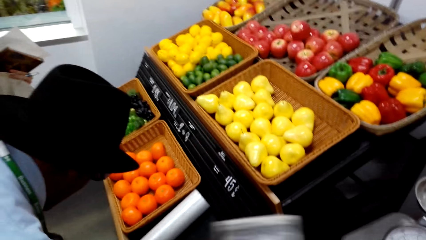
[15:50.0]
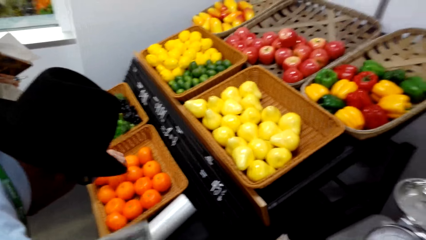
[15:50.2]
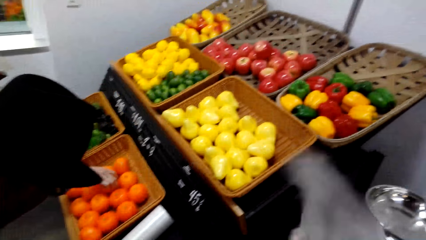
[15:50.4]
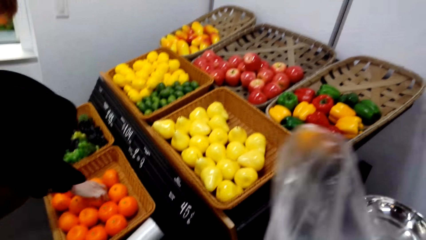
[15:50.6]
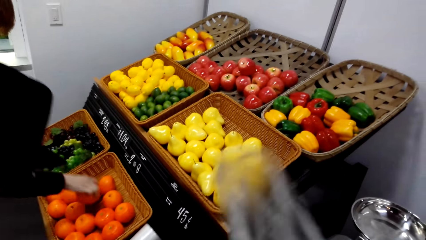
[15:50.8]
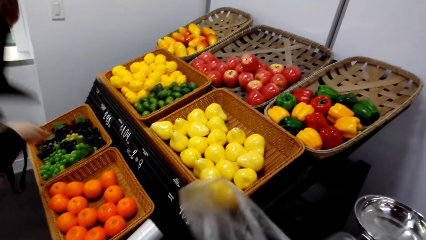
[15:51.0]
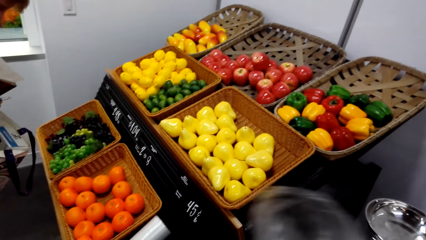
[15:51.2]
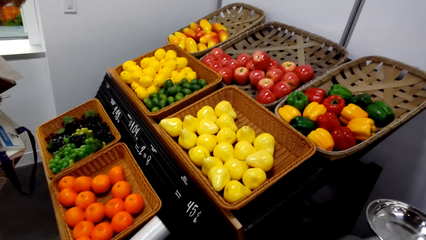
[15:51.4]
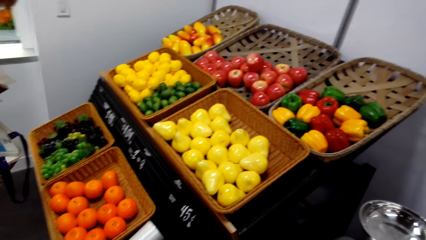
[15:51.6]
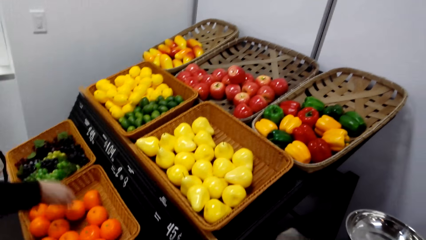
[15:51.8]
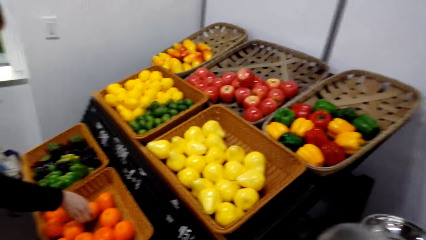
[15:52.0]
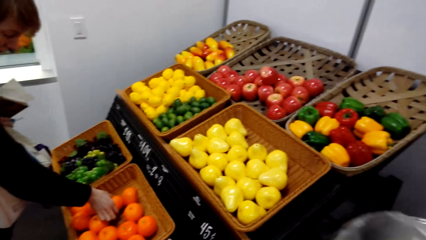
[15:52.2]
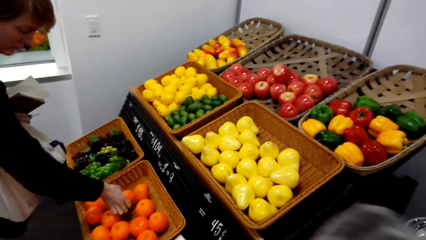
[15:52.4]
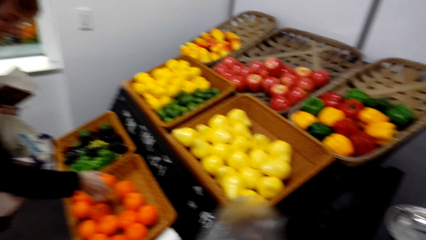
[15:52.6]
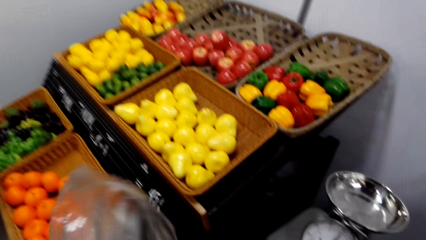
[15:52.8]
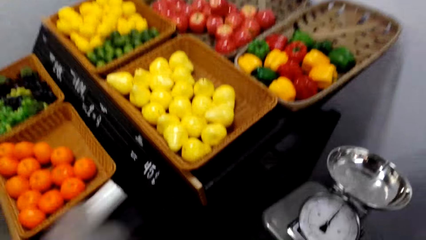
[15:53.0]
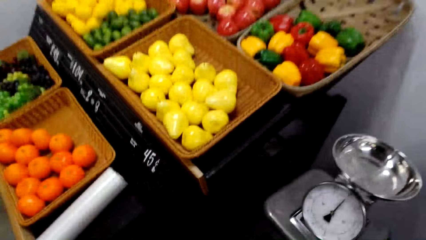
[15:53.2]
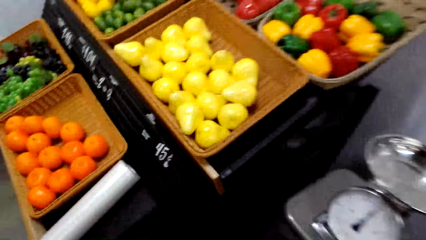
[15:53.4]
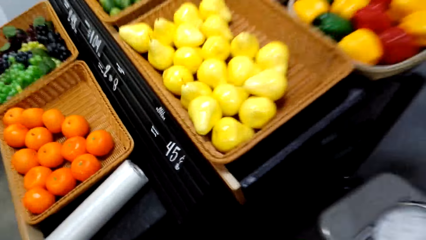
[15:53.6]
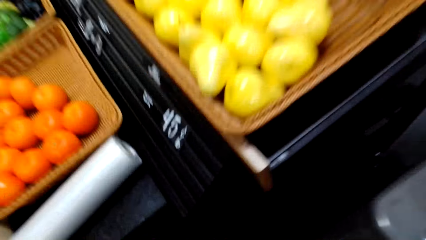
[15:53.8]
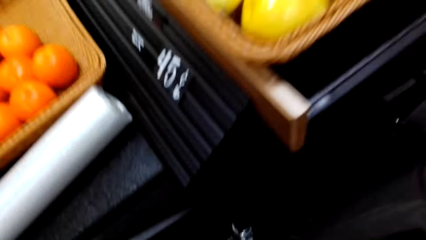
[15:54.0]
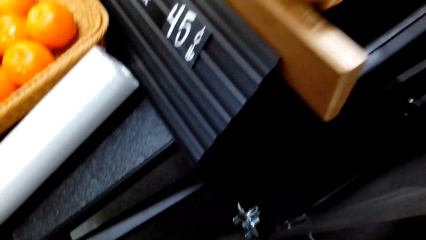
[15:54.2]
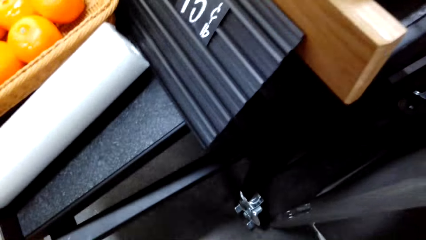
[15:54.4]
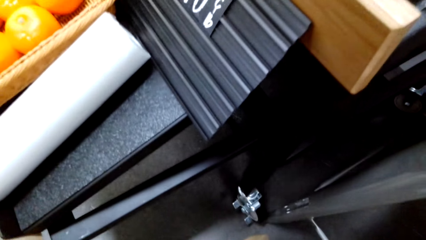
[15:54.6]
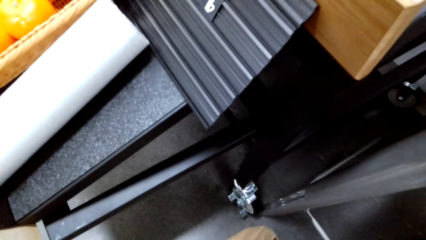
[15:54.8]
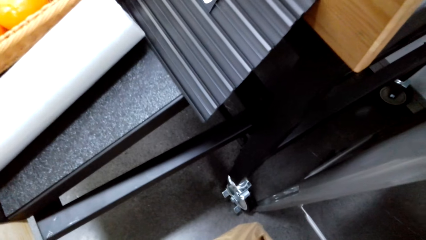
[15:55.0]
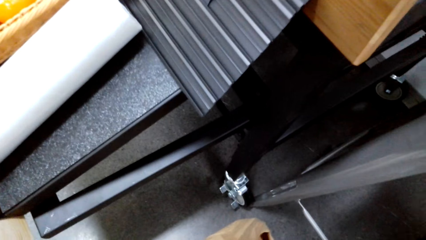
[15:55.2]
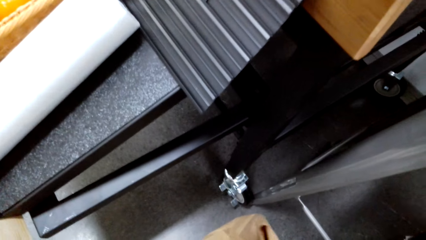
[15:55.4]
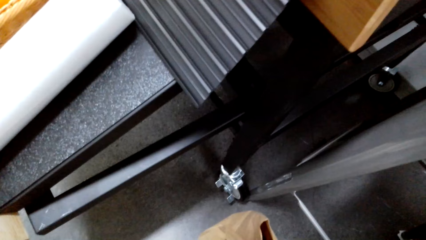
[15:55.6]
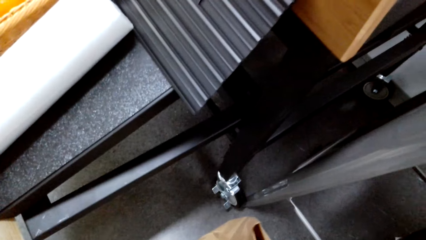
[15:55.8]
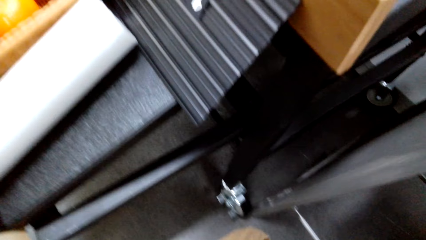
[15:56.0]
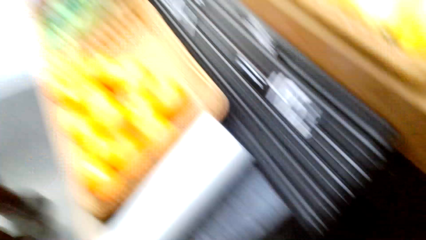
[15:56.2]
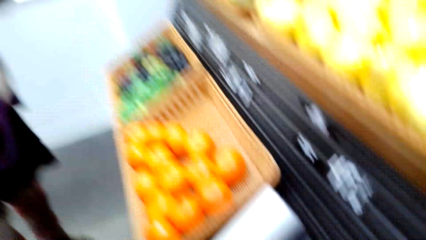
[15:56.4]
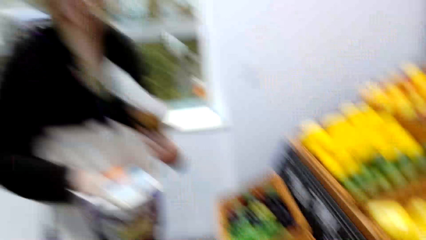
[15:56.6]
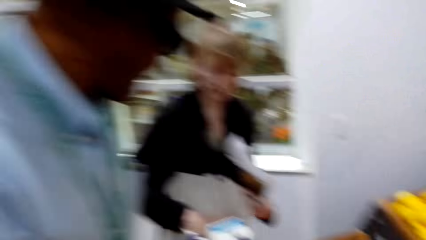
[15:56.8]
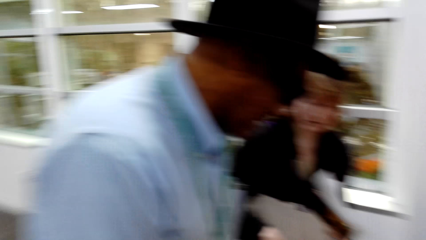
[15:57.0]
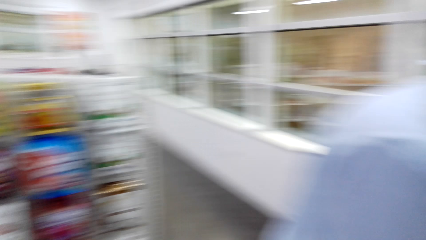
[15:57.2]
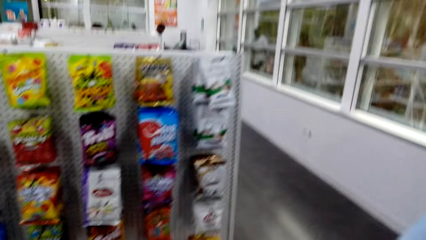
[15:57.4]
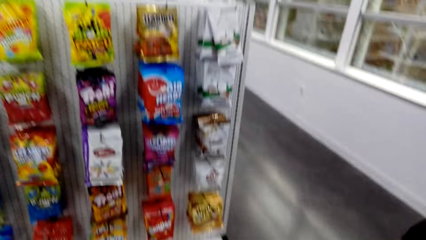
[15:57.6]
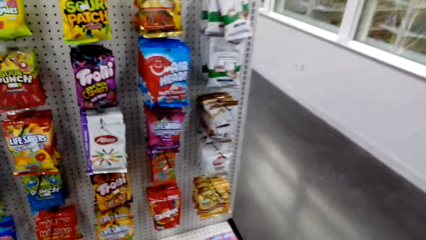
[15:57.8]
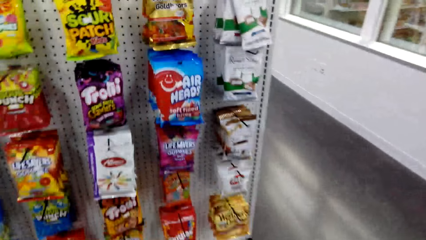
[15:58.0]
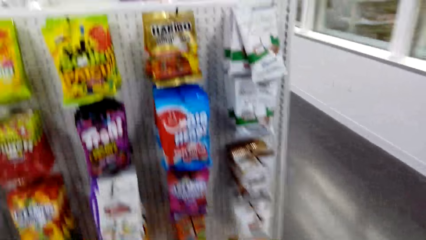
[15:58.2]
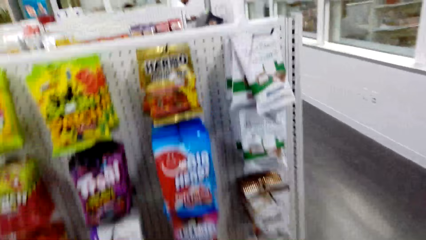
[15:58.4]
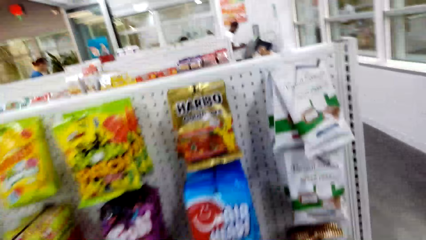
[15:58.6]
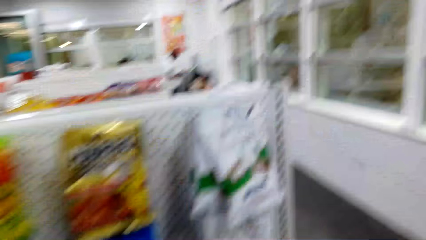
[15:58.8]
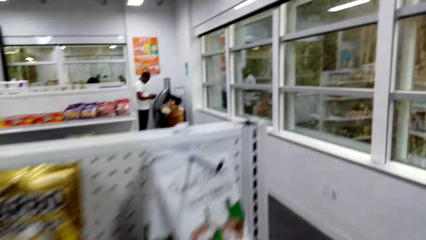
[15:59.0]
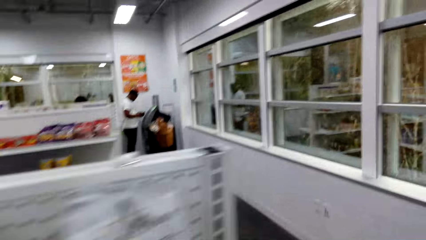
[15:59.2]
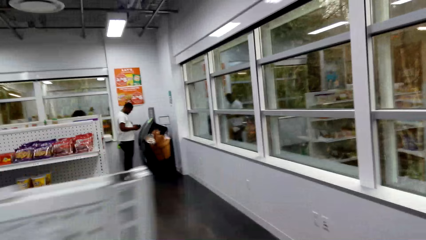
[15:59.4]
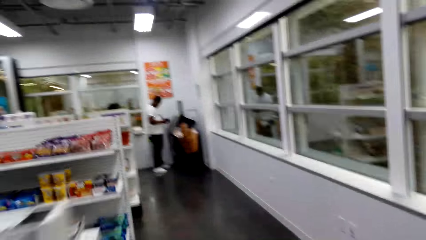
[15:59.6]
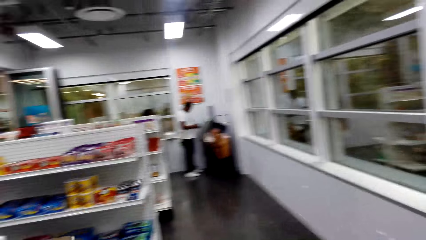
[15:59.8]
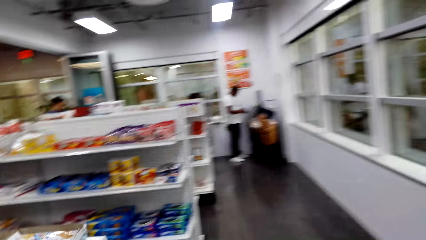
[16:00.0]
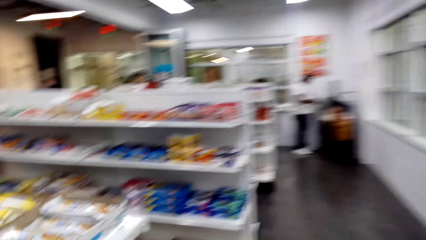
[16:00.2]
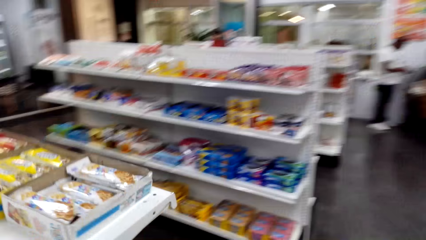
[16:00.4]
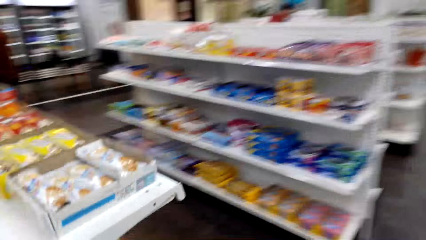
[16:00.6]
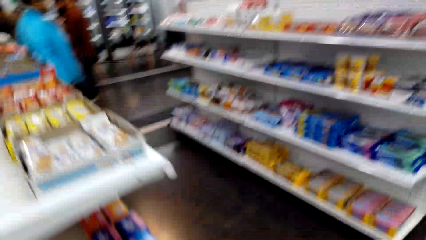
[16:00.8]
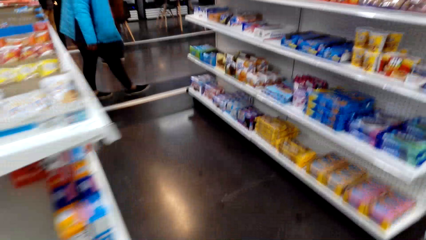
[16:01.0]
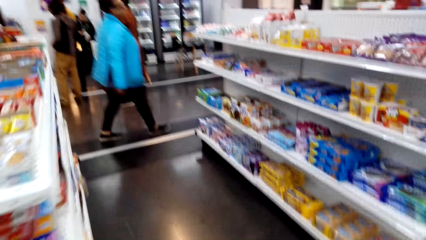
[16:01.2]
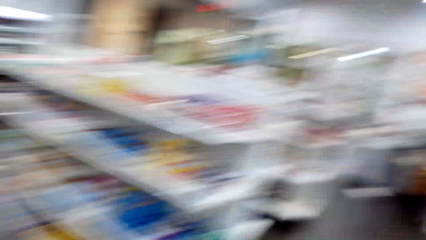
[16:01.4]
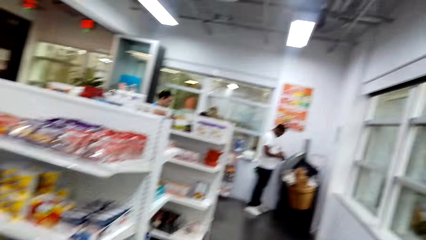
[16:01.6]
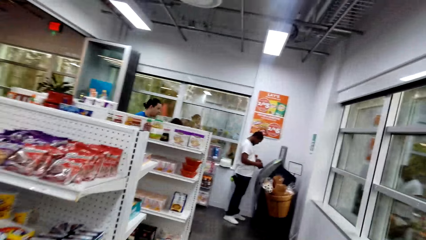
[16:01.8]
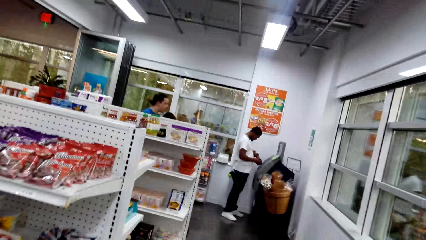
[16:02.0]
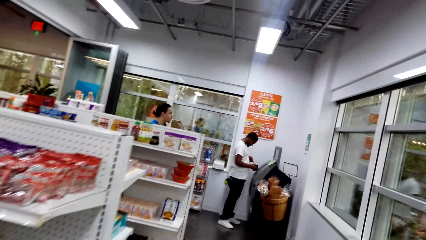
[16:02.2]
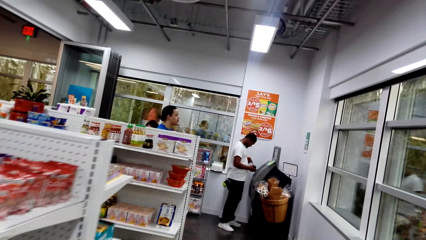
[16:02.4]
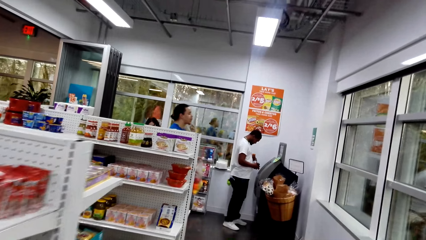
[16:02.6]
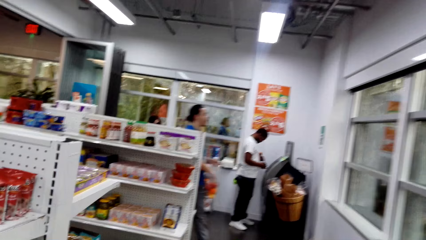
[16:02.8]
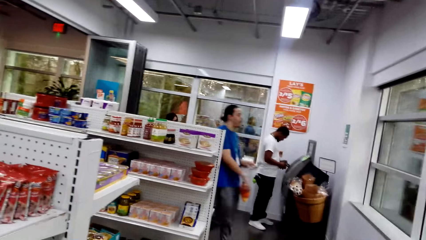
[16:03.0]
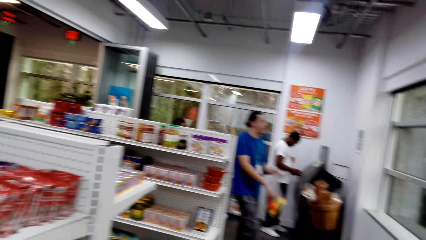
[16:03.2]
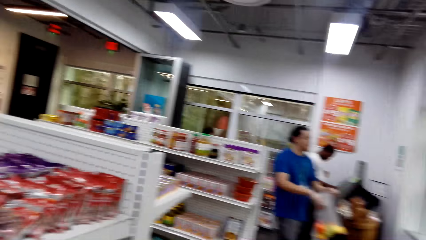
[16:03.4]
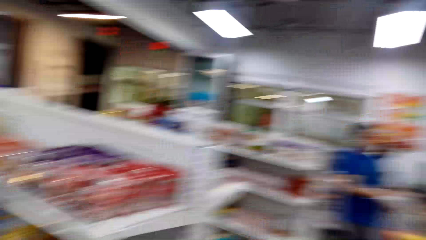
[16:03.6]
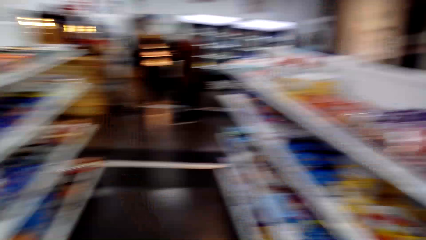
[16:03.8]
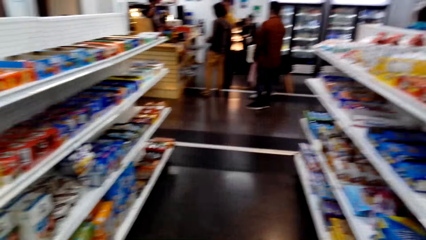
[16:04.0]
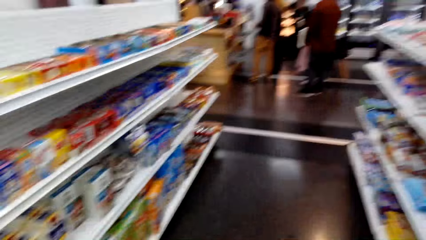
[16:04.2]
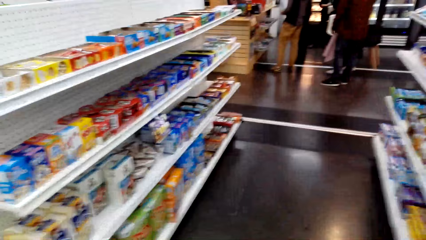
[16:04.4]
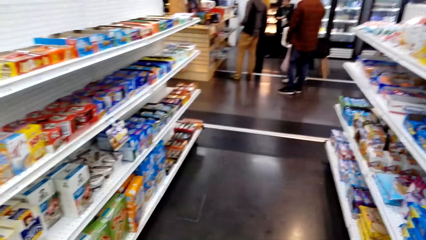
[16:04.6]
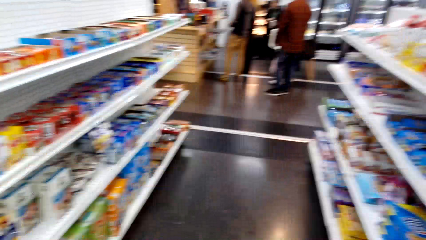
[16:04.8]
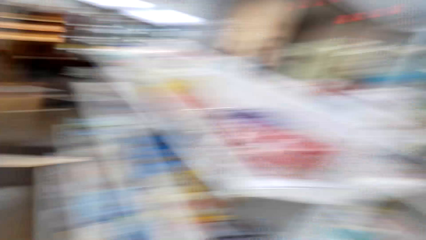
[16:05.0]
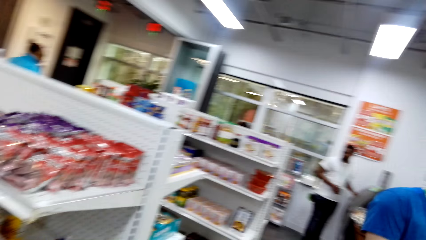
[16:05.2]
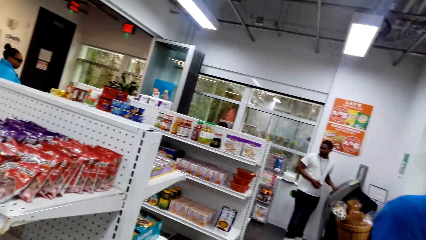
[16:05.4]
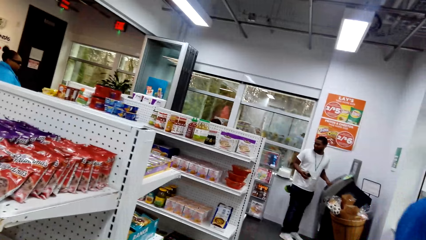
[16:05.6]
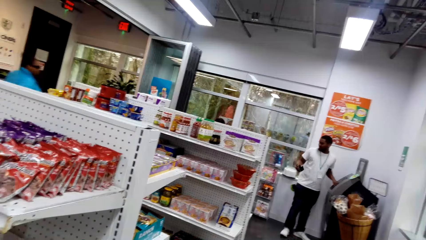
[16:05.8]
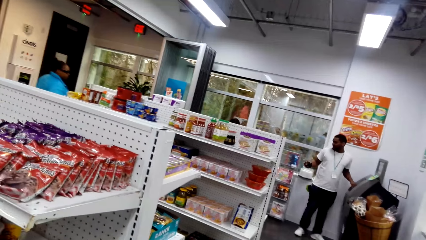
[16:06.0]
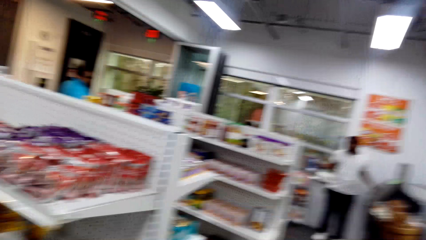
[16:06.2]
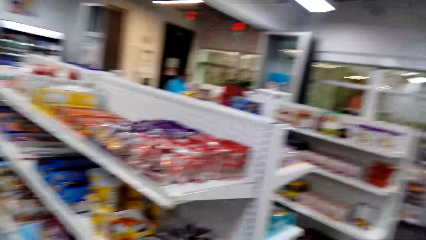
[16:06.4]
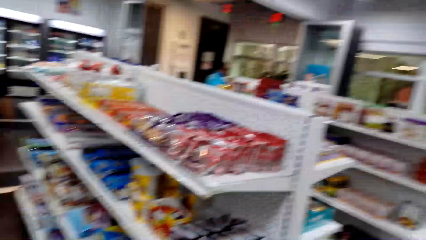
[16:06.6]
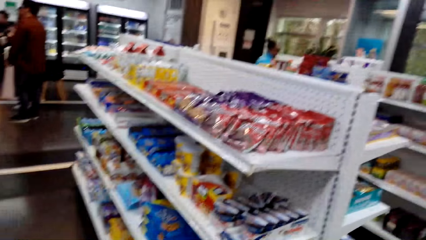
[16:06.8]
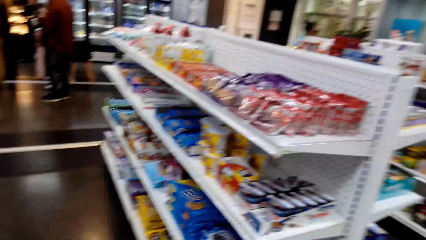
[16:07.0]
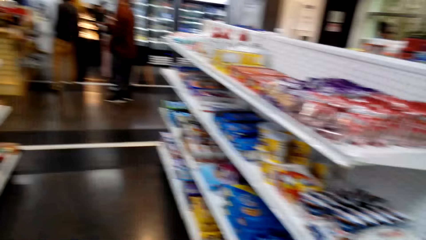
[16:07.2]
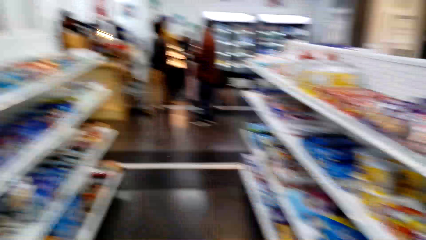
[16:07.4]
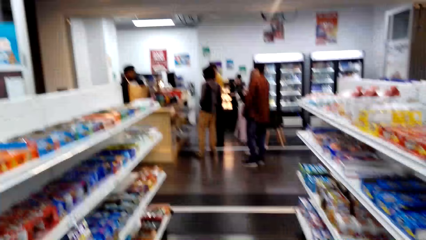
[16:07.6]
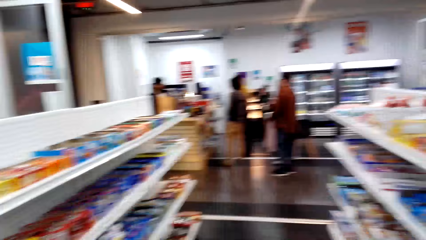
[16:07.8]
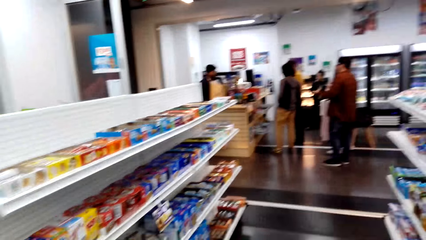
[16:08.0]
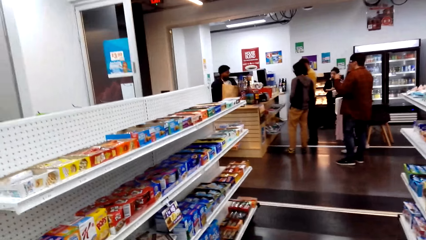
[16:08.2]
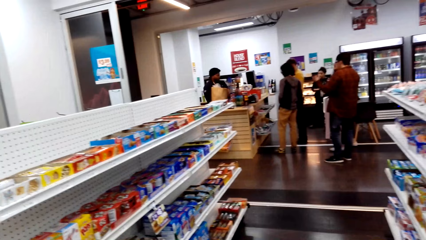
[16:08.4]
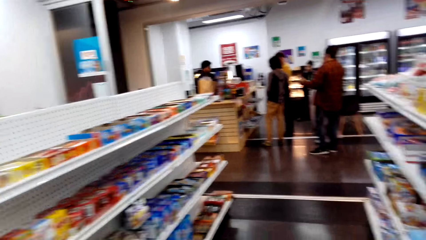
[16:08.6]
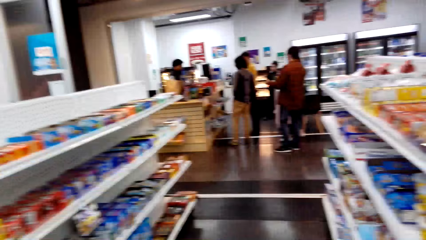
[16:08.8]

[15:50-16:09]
The camera wearer holds money. They fold the polythene bag. They turn around. They move around. They walk in the room. They look around.
